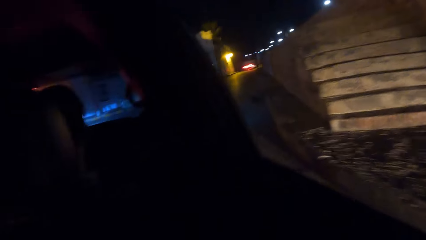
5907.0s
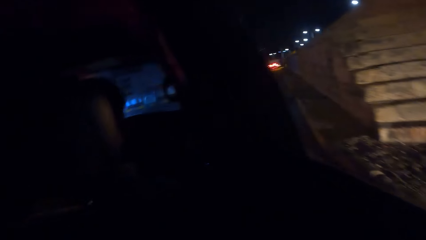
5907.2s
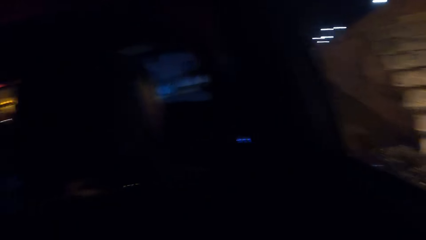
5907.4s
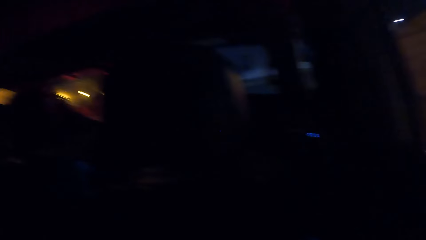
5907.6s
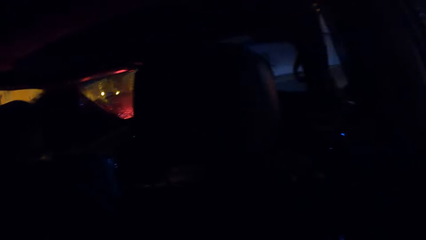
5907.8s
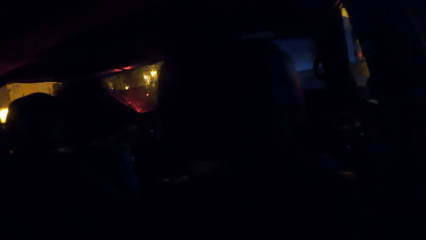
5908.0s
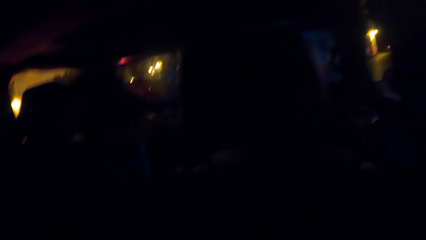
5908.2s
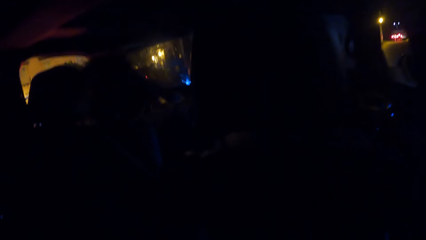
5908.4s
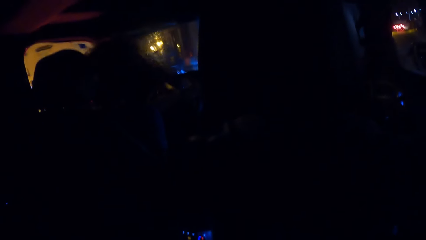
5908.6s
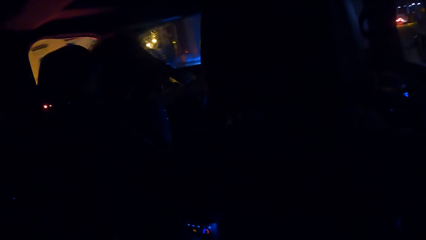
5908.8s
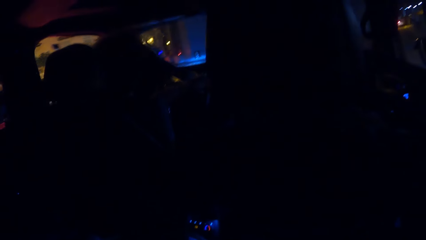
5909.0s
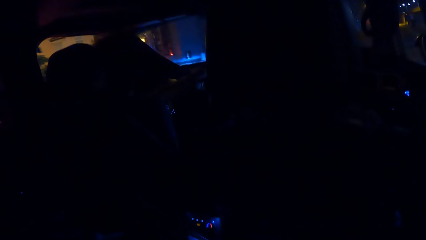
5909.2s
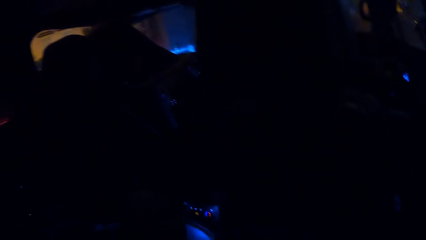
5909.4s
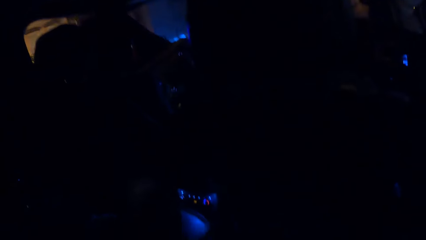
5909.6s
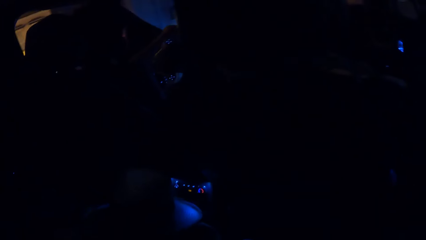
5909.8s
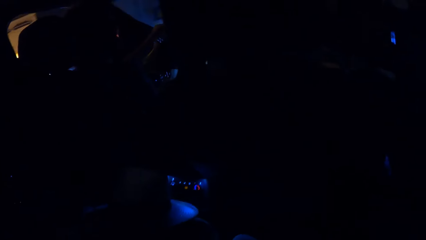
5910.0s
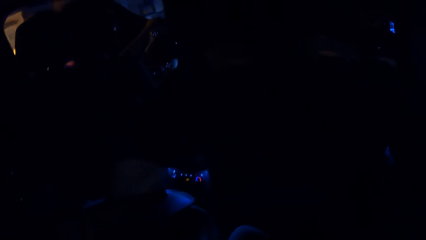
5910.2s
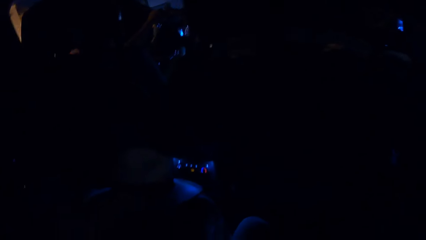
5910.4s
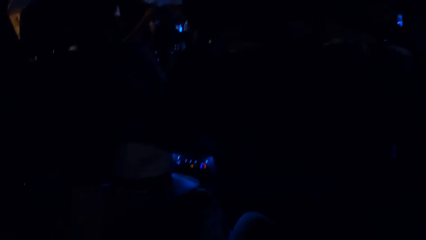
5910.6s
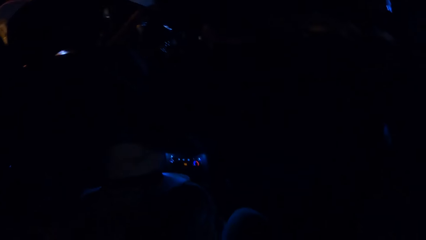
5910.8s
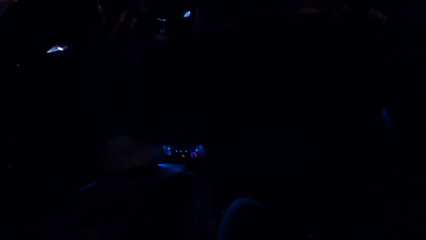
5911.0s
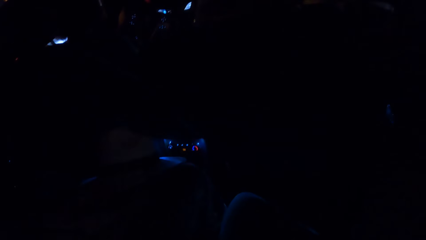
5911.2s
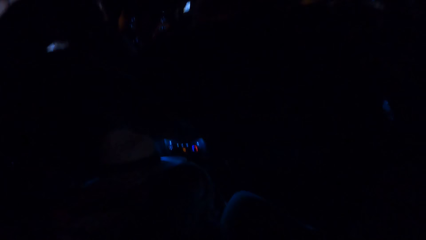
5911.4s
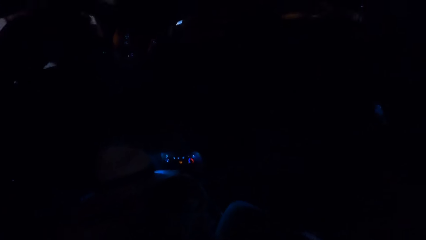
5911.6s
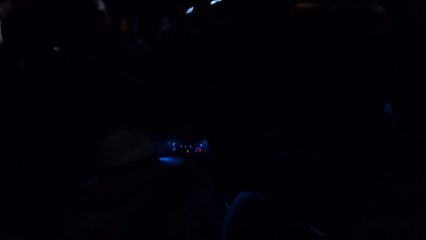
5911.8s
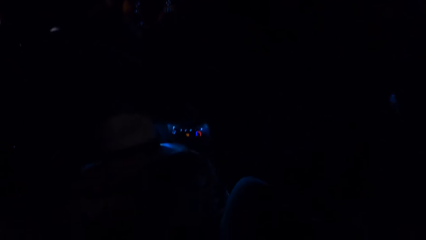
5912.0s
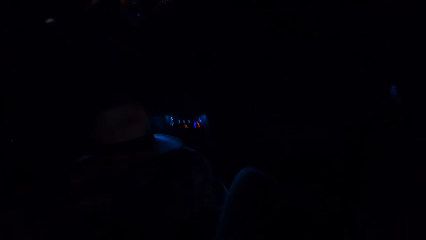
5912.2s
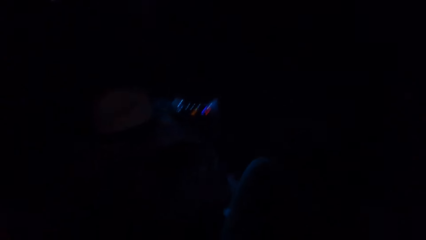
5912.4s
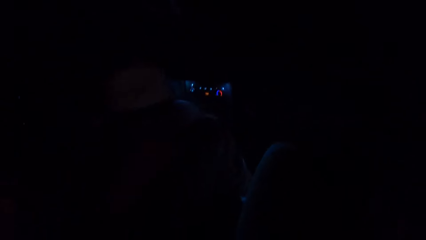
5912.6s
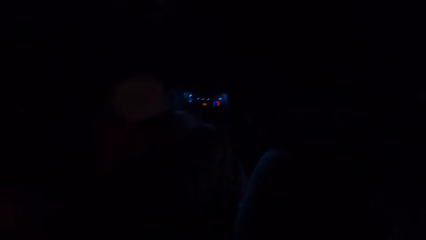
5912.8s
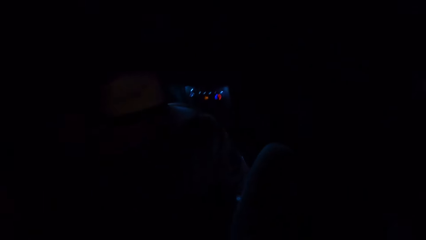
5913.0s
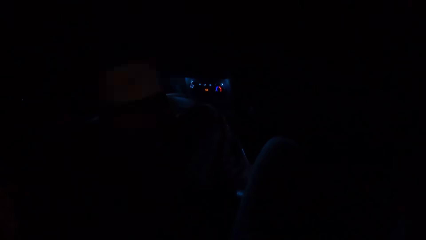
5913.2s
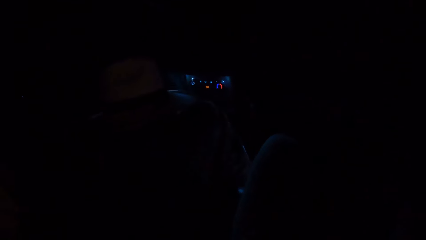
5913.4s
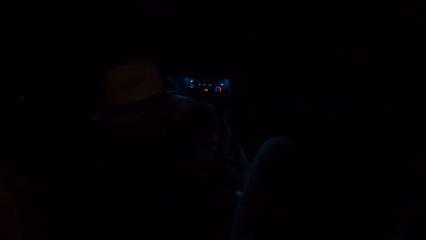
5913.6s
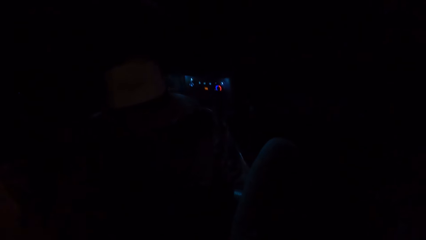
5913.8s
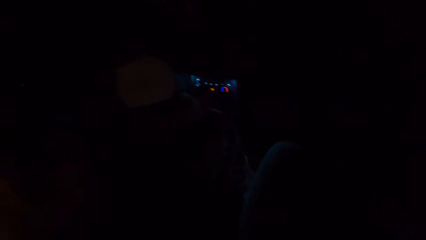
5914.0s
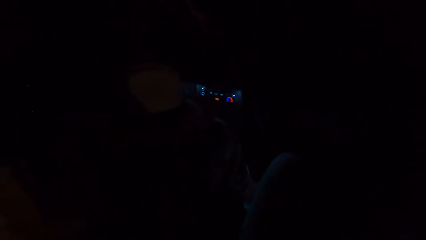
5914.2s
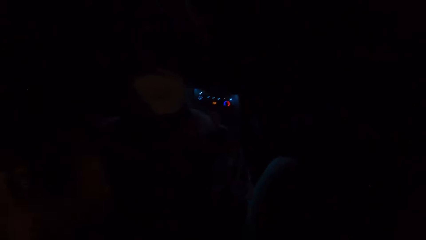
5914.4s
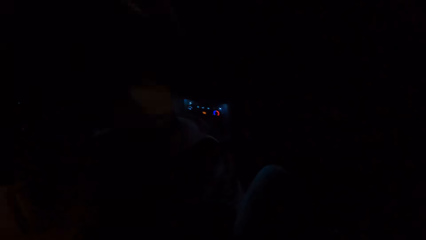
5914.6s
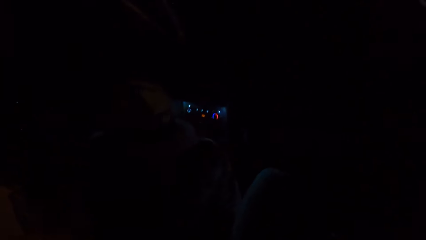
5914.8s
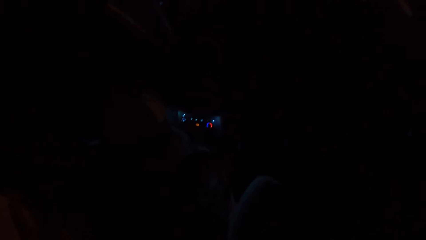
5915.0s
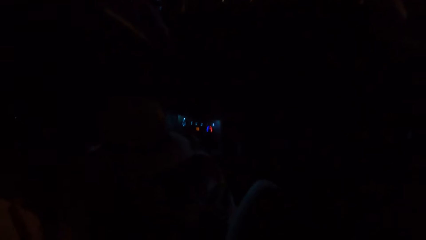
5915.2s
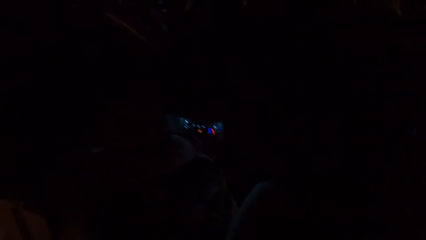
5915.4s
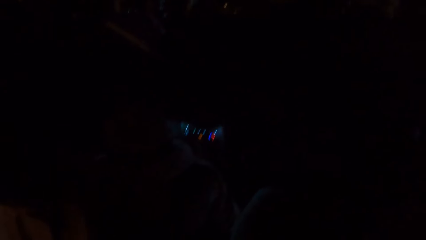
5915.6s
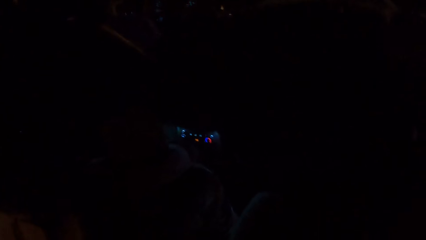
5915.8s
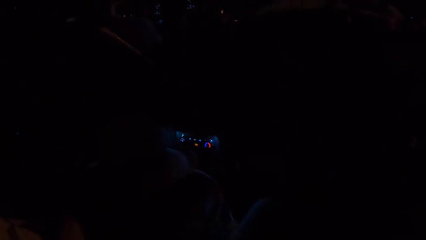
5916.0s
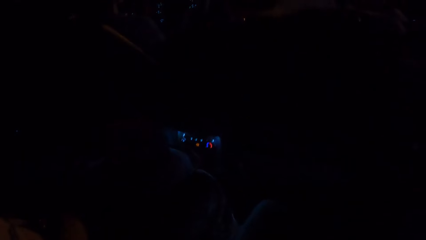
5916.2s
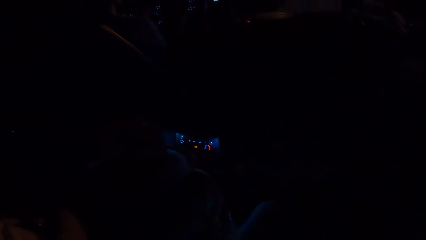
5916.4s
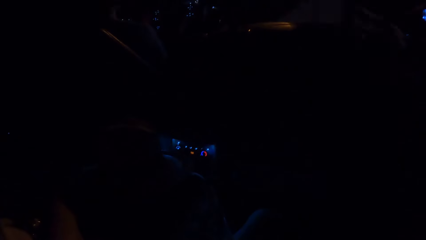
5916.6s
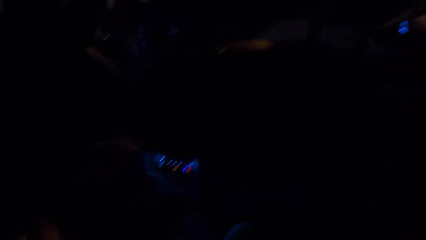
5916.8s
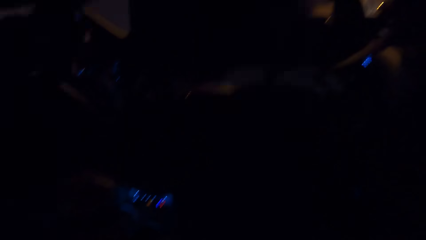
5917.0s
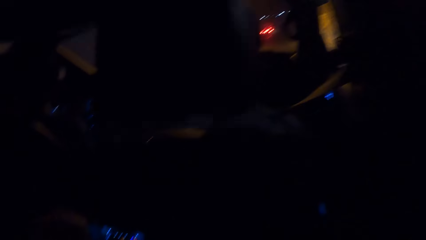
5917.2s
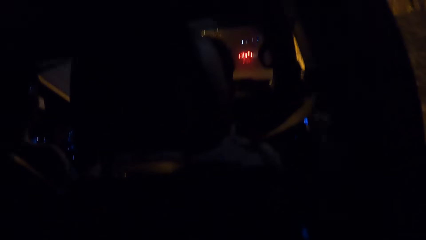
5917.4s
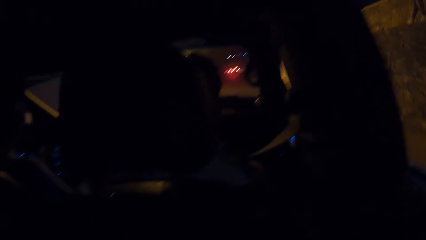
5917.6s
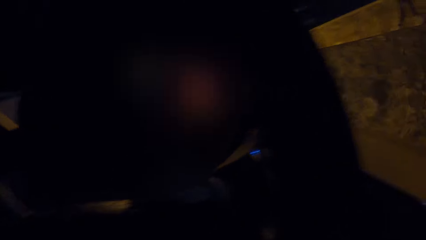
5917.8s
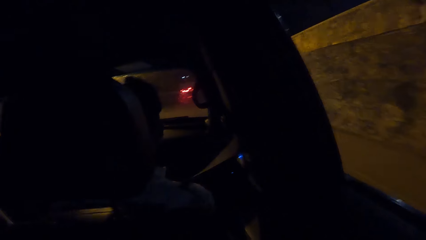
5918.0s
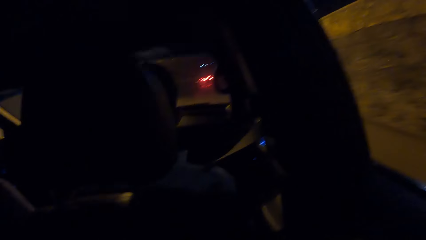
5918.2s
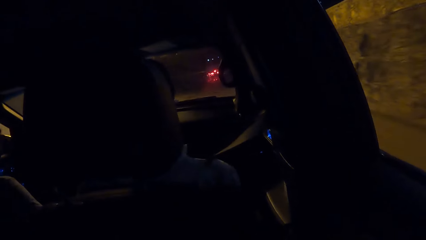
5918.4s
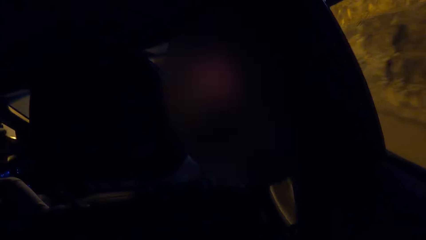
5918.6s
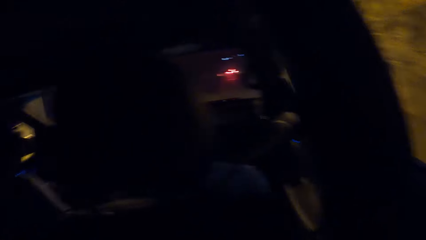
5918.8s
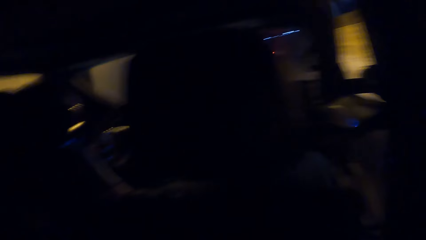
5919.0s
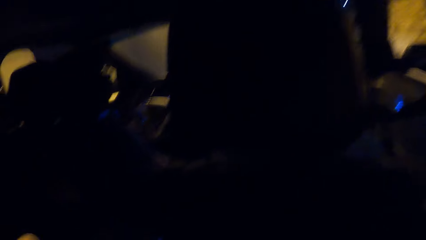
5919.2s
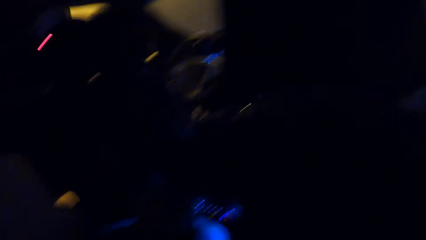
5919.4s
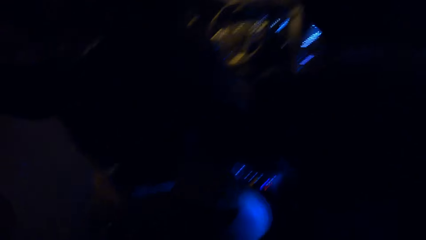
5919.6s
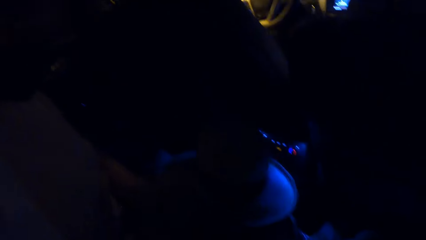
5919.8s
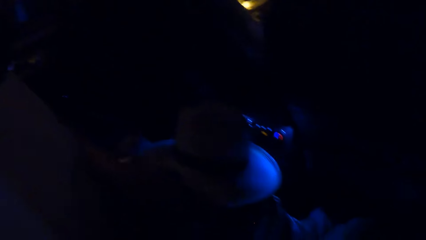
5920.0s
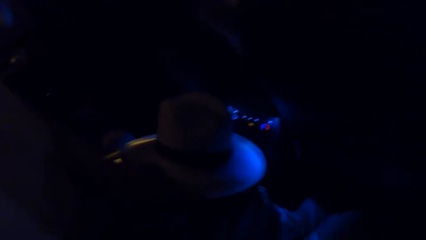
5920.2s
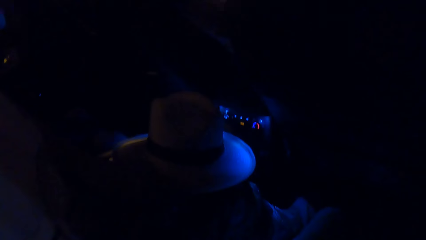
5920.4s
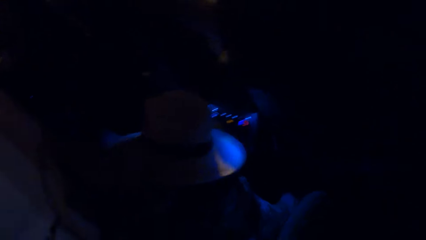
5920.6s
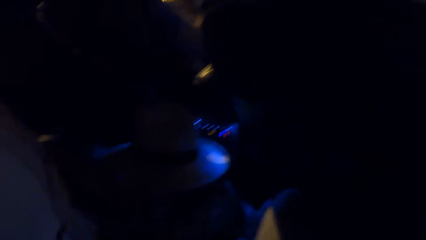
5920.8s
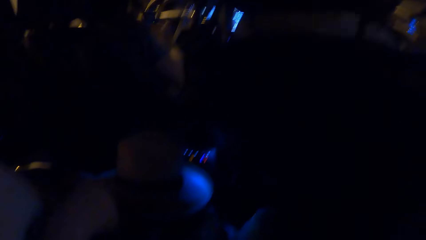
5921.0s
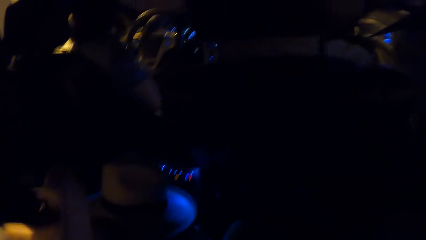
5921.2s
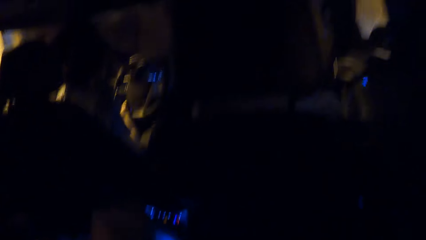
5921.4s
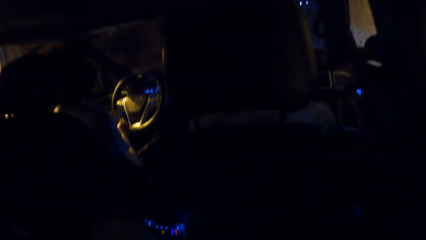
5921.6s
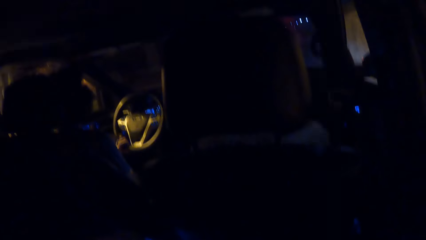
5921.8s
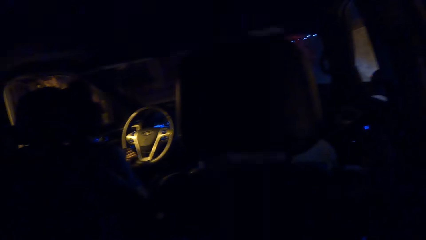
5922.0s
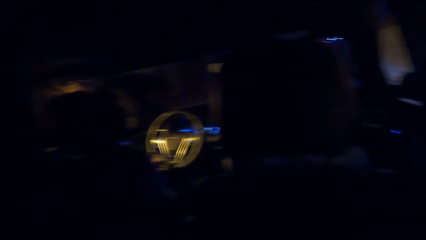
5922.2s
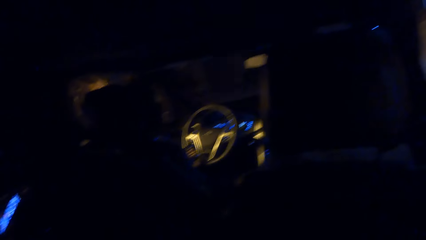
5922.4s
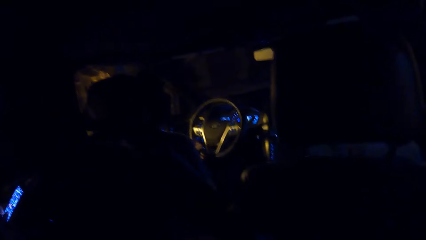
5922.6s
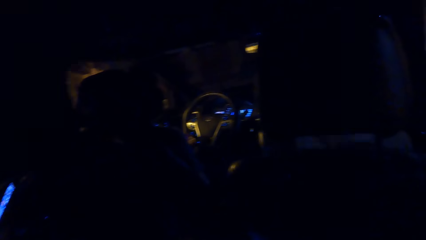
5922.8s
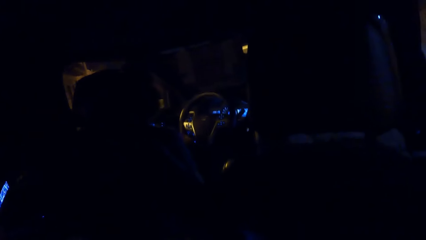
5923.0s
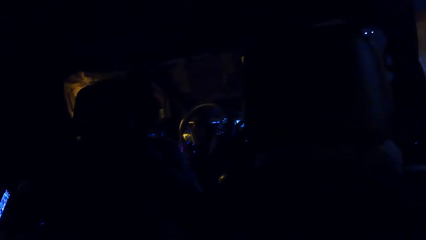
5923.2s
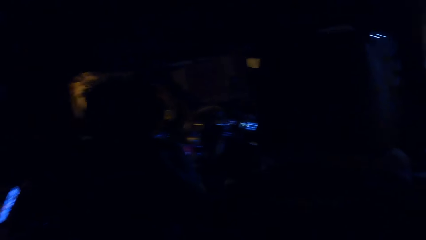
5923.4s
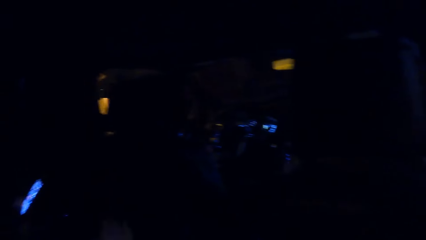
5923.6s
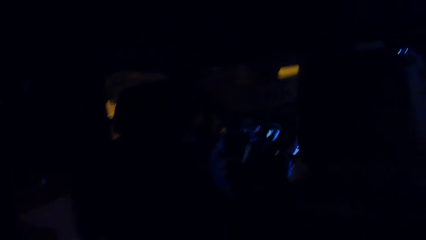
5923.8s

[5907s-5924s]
The camera wearer looks outside the car. They look around in the car. They look inside the car. They look outside.
